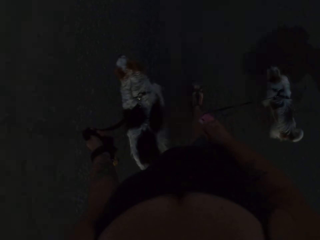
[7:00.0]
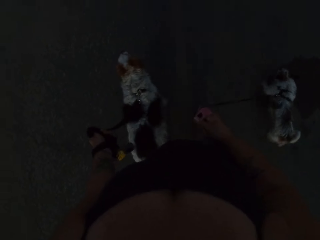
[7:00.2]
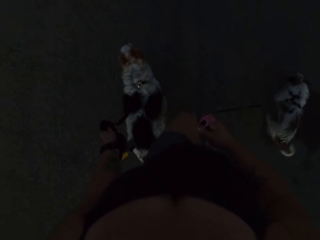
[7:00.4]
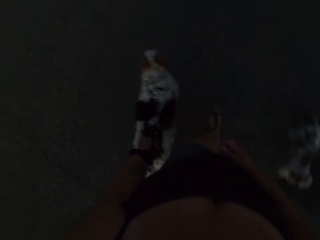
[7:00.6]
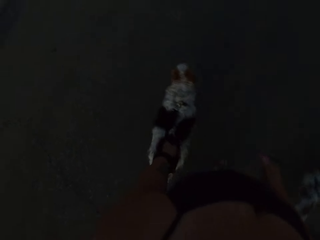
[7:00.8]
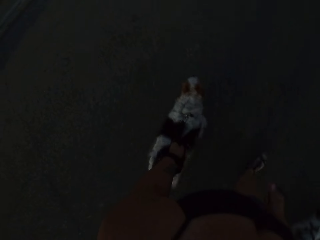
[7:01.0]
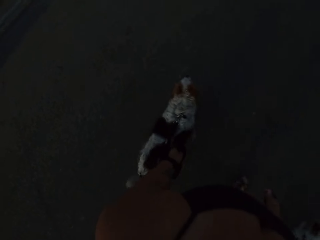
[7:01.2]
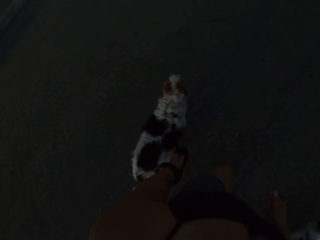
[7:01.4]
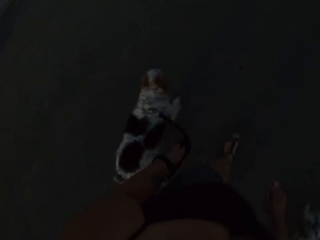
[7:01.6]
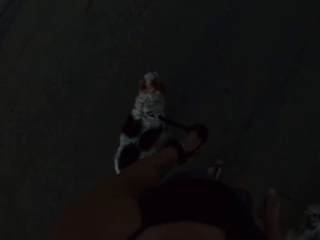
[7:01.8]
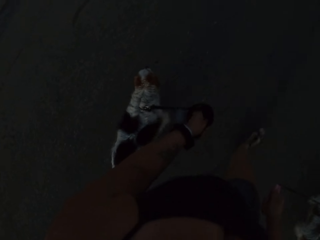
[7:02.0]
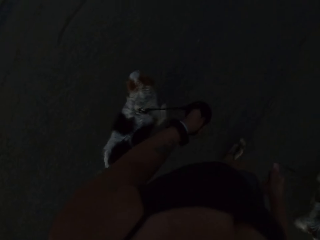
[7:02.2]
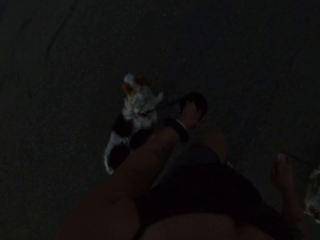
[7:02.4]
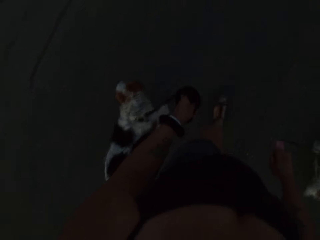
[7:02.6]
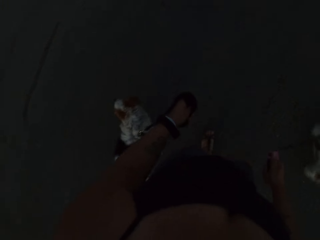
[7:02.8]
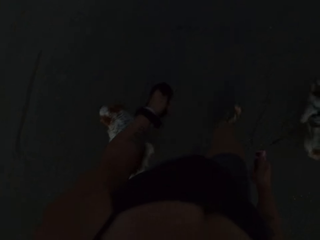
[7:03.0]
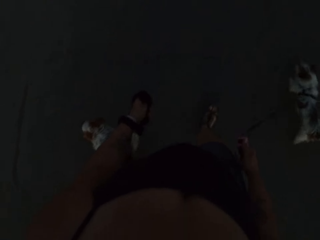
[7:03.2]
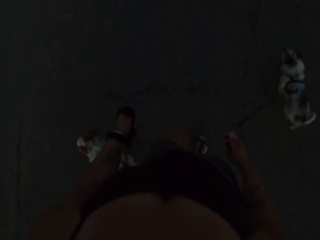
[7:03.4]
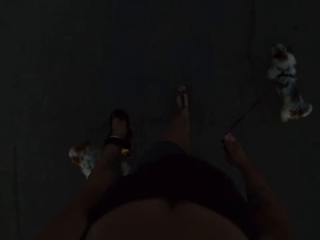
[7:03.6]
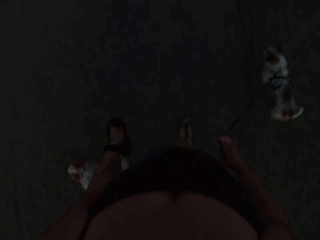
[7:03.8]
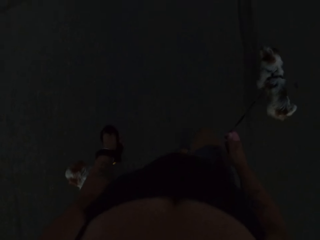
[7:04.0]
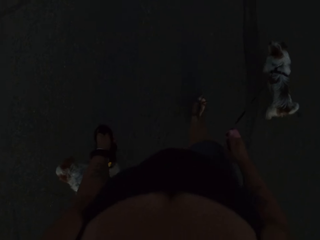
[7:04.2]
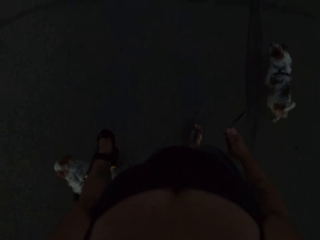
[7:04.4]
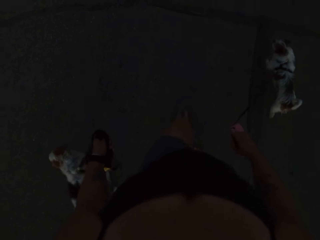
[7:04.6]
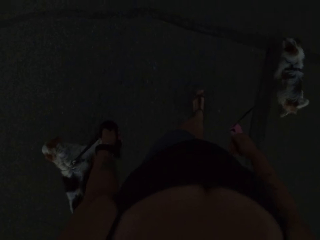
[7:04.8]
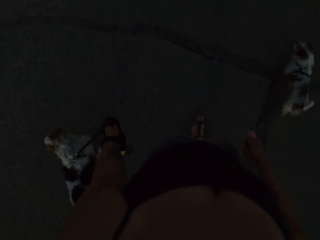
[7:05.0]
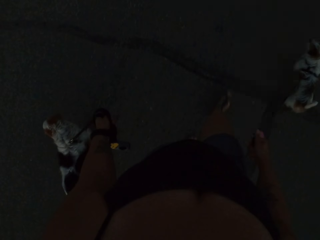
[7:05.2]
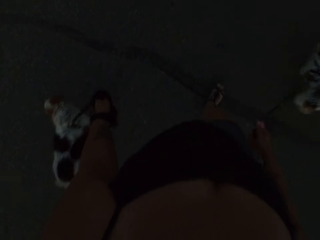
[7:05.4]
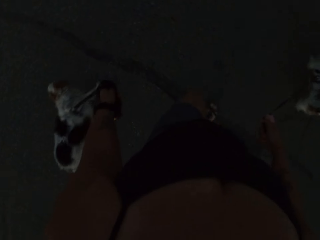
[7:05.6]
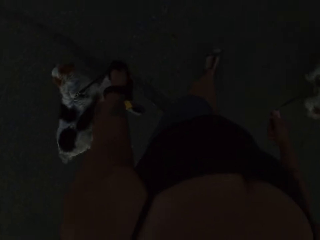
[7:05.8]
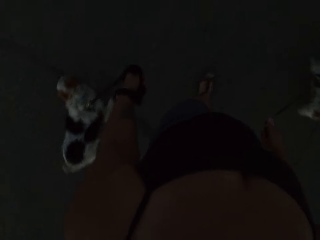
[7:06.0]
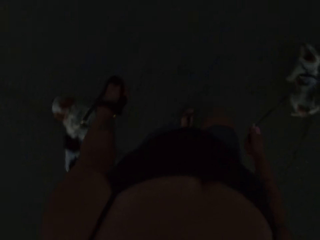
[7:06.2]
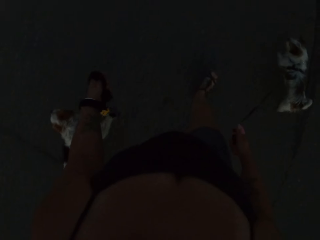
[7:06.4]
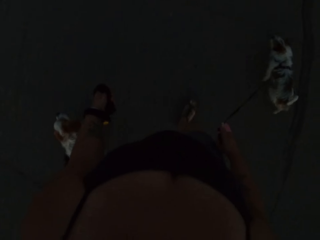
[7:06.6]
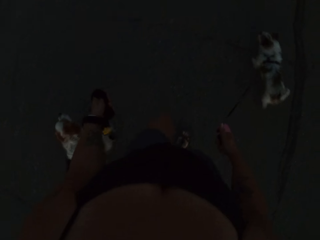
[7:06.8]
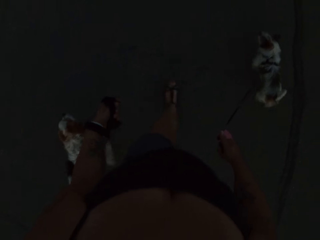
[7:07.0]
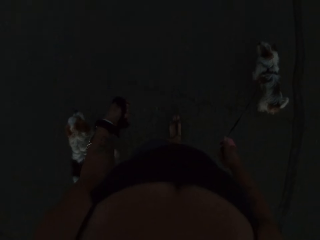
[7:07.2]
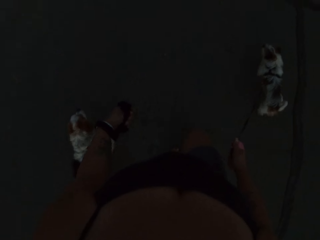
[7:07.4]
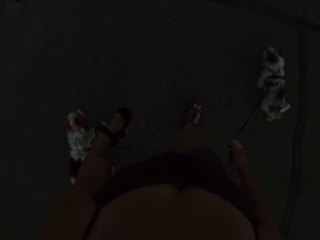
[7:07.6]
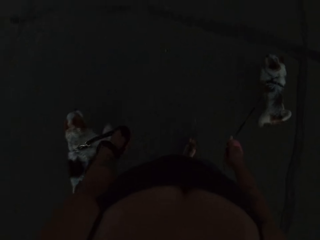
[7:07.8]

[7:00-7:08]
The camera wearer turns. They walk.

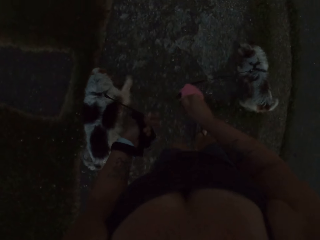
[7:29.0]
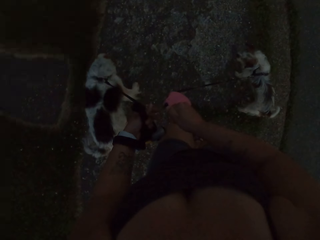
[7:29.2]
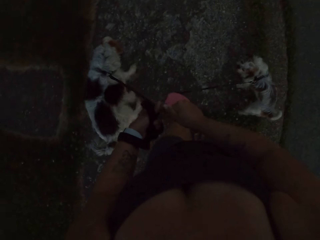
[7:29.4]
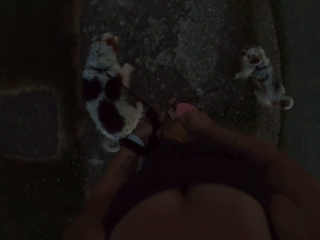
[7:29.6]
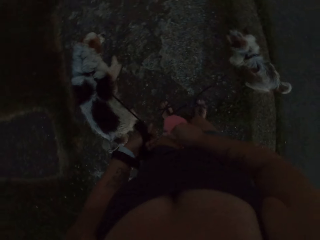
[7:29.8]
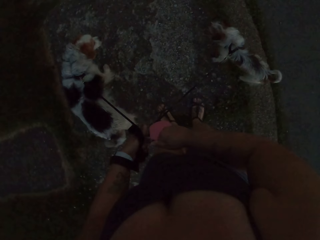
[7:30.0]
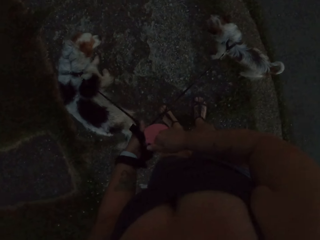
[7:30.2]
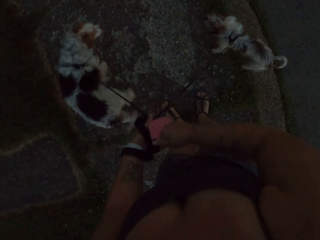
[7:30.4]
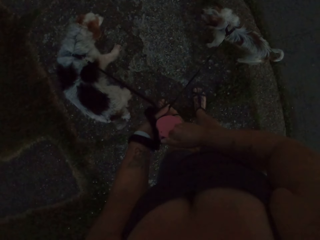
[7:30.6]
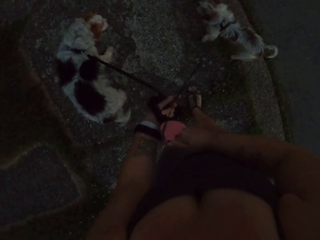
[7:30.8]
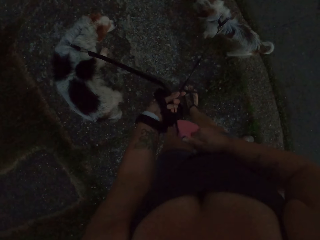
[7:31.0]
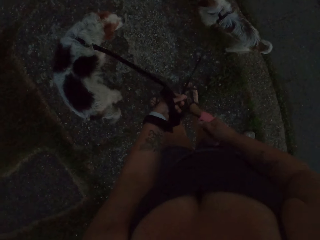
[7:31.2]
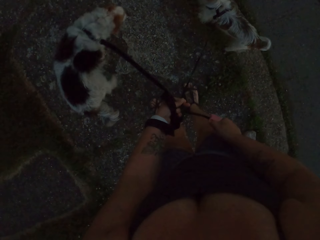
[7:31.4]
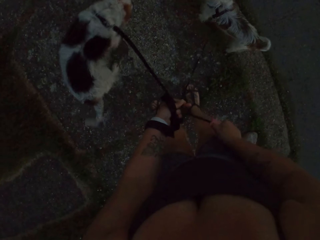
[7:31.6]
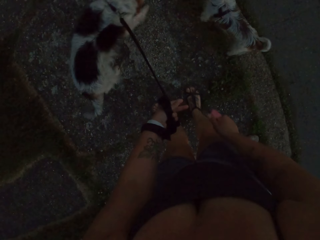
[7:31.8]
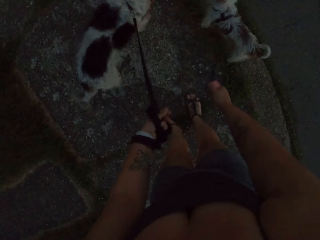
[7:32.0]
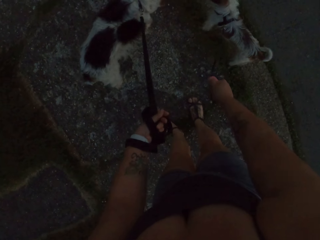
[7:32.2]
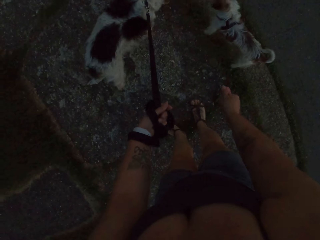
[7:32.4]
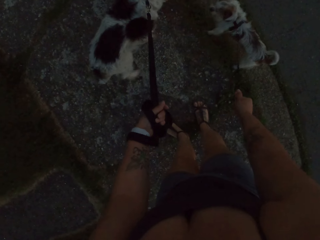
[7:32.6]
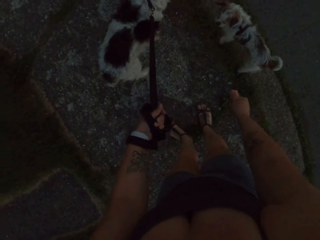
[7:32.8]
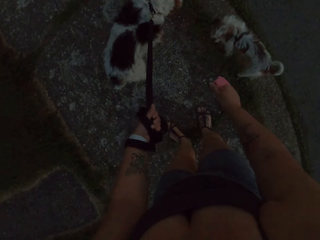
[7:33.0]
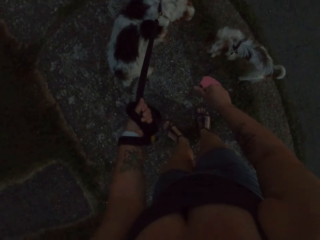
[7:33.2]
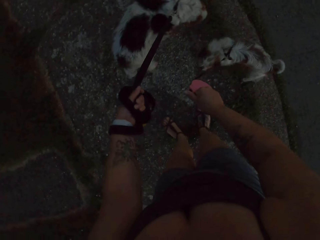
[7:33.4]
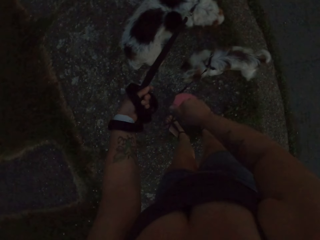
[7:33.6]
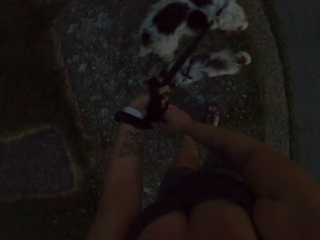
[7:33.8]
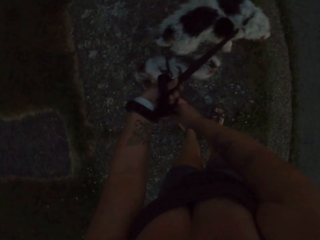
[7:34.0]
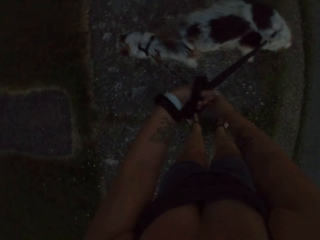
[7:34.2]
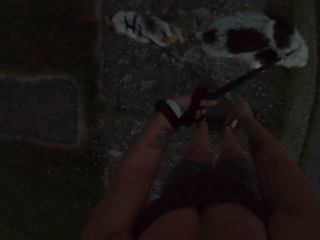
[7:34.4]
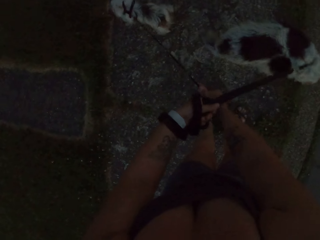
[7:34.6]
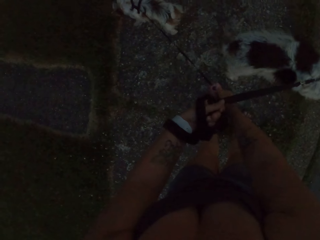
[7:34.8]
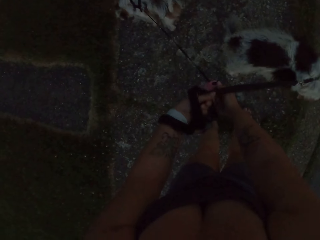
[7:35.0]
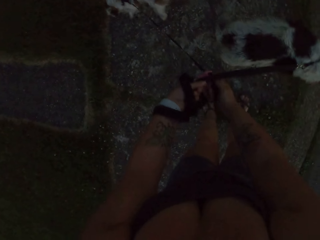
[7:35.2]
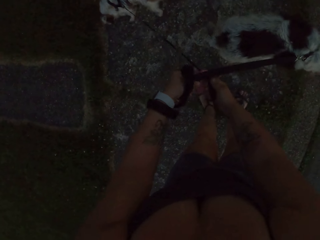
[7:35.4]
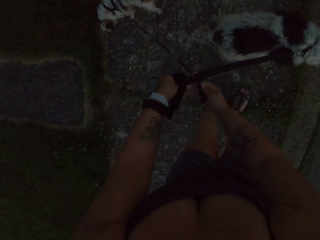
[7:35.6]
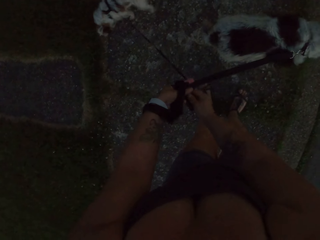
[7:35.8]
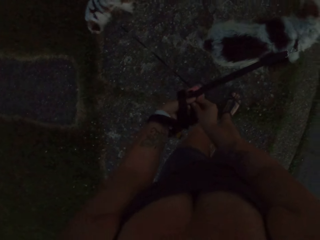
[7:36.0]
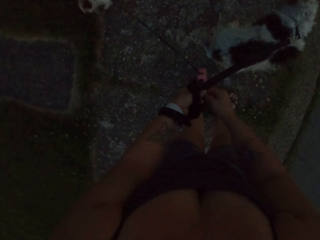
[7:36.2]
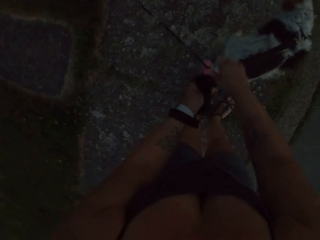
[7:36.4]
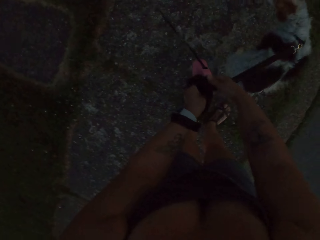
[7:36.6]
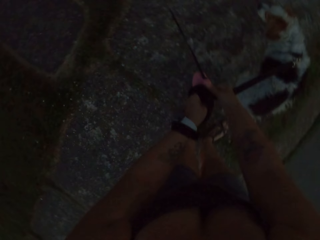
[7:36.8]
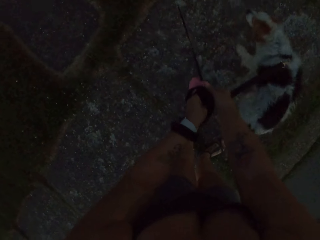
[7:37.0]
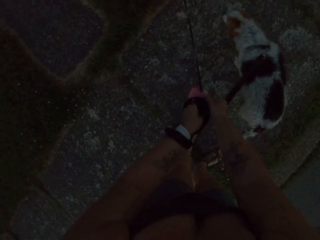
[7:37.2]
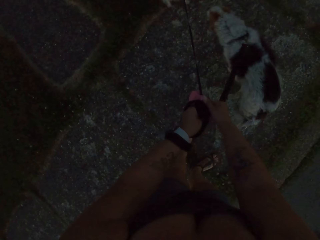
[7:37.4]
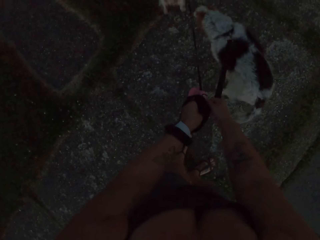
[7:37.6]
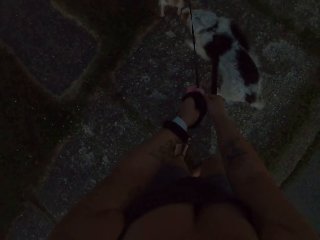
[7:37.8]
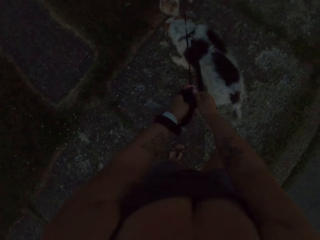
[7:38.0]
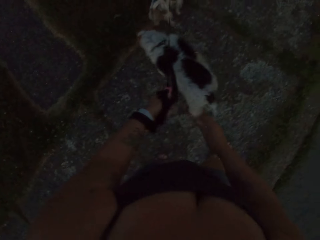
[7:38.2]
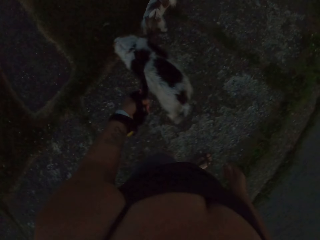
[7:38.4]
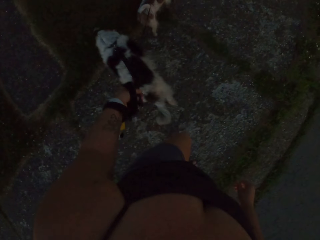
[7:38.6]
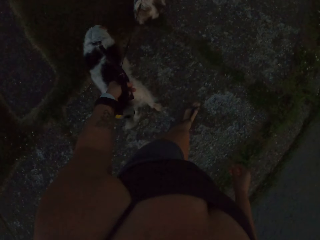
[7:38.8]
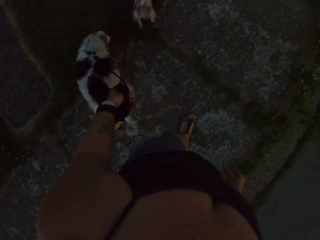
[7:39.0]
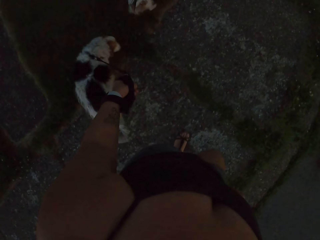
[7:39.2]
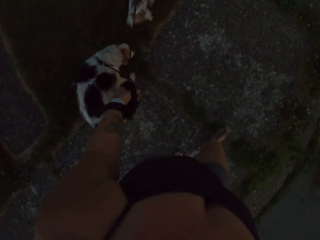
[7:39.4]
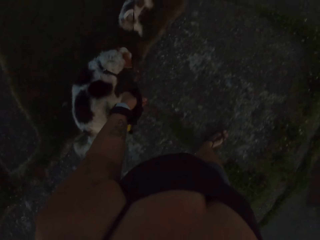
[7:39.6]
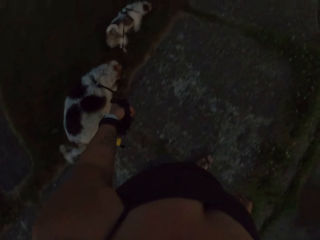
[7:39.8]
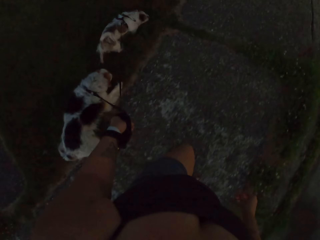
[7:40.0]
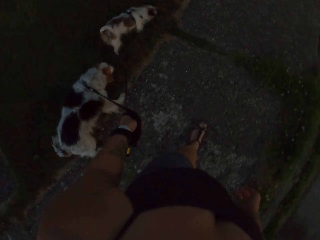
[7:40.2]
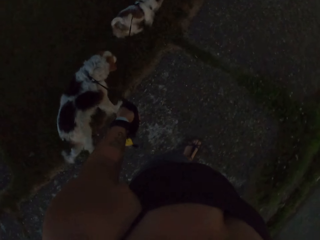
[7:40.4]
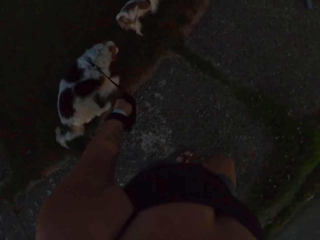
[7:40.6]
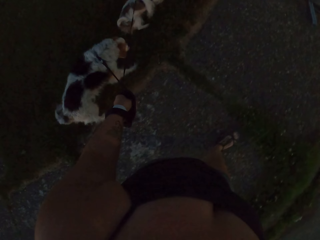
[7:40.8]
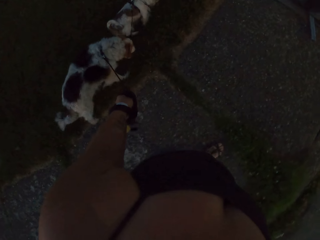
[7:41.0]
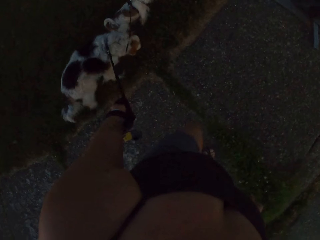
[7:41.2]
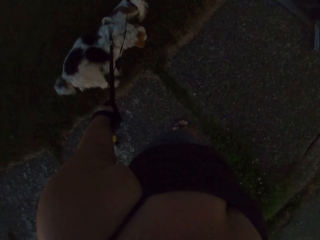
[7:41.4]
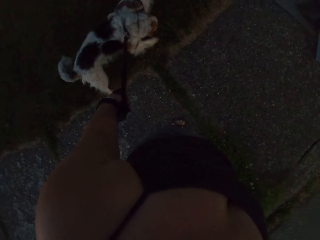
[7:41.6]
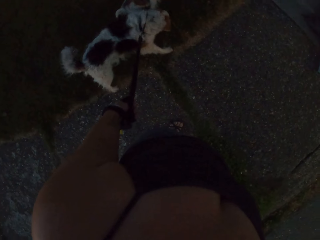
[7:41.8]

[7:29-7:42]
The camera wearer holds the dog with one hand. They stand. They pull the dog. They walk holding the dogs with one hand.
